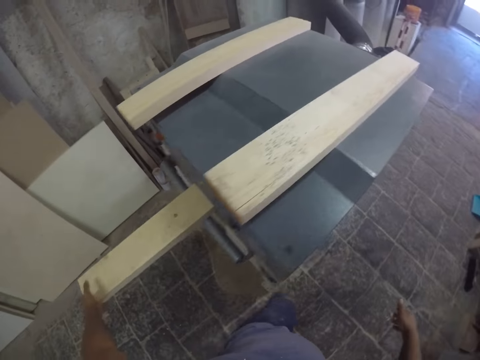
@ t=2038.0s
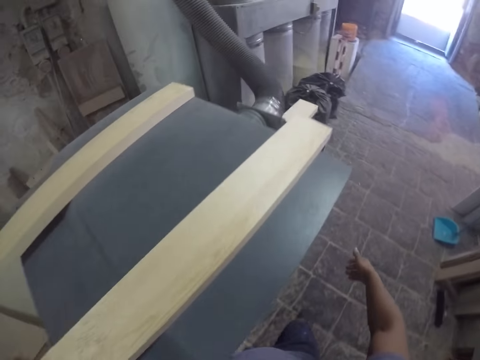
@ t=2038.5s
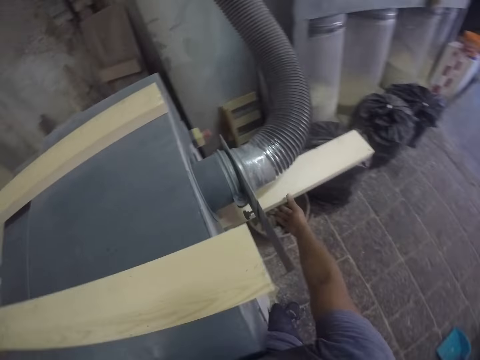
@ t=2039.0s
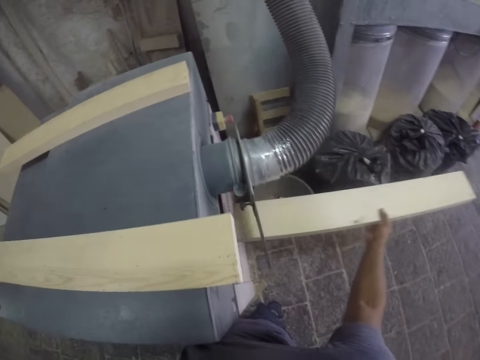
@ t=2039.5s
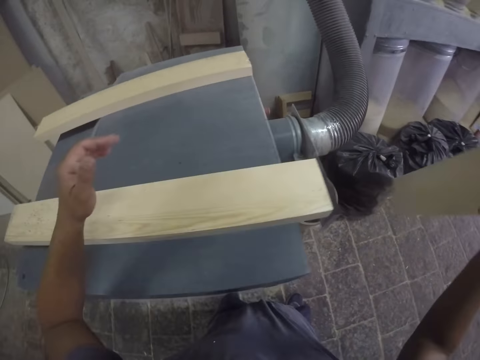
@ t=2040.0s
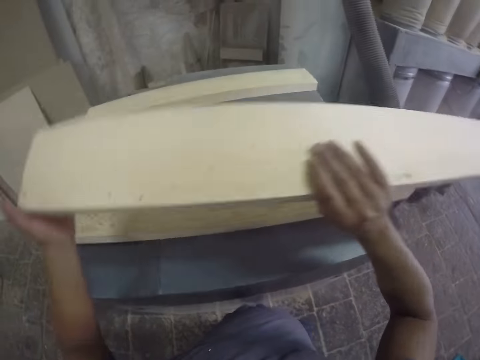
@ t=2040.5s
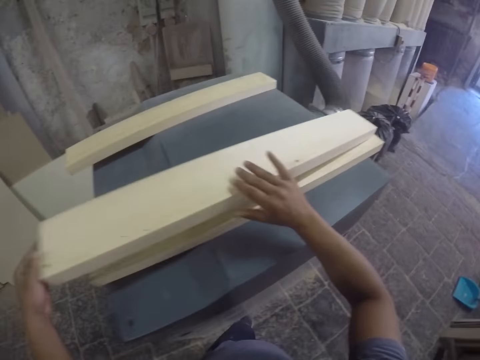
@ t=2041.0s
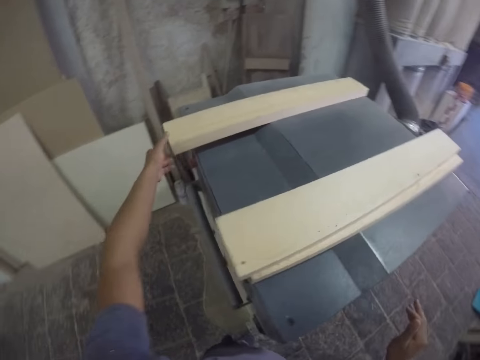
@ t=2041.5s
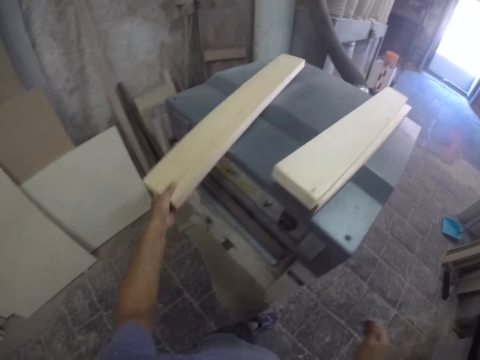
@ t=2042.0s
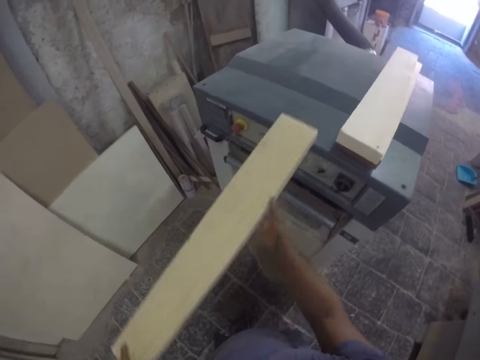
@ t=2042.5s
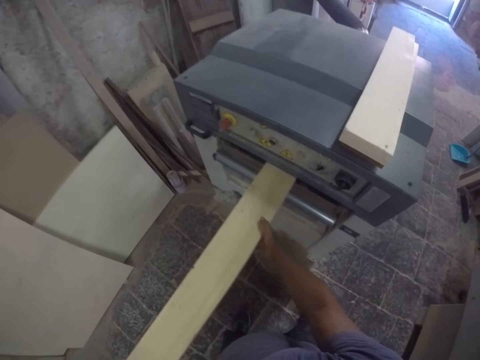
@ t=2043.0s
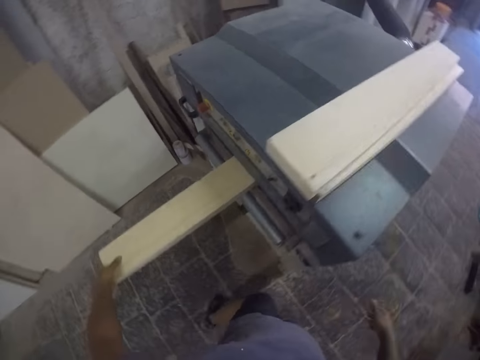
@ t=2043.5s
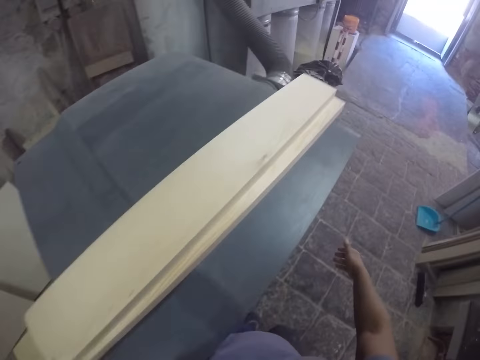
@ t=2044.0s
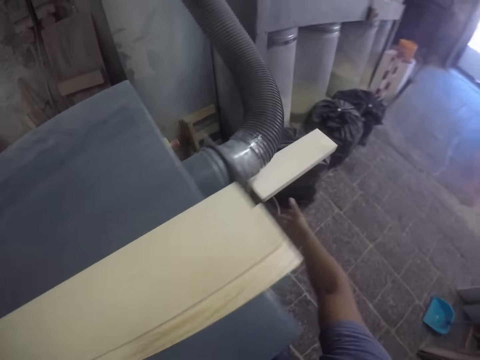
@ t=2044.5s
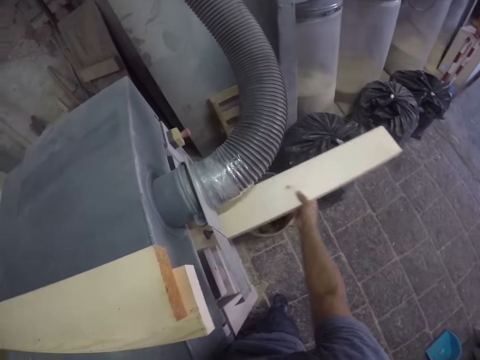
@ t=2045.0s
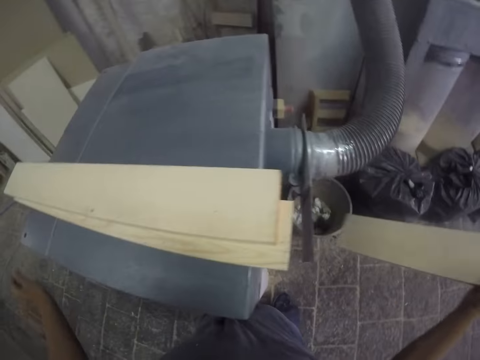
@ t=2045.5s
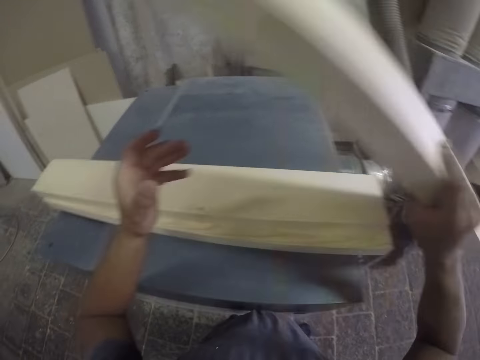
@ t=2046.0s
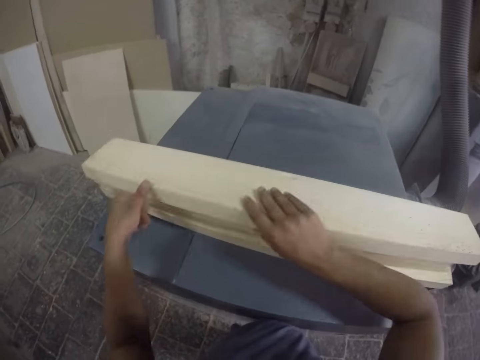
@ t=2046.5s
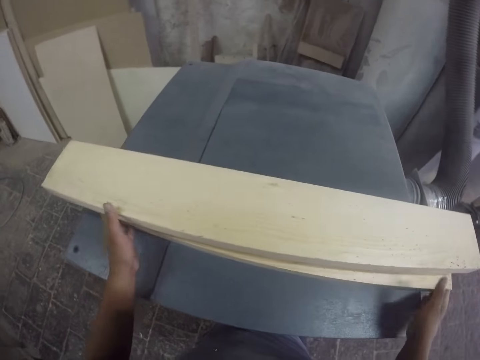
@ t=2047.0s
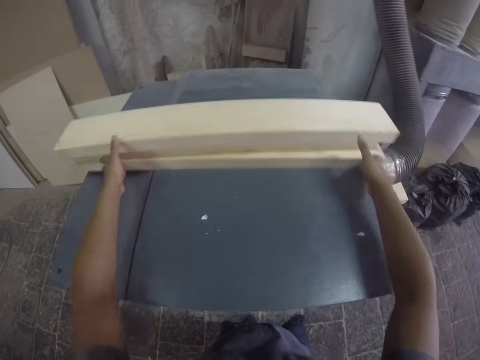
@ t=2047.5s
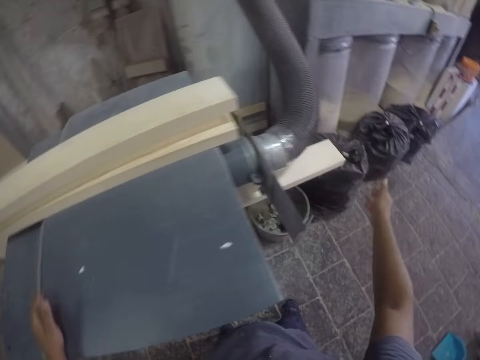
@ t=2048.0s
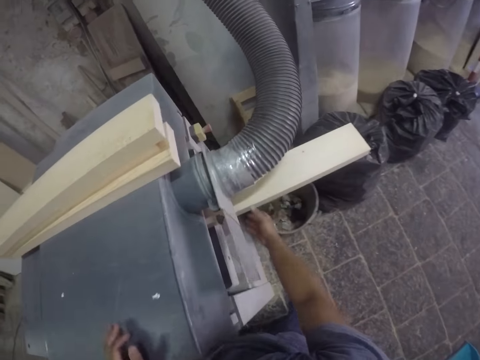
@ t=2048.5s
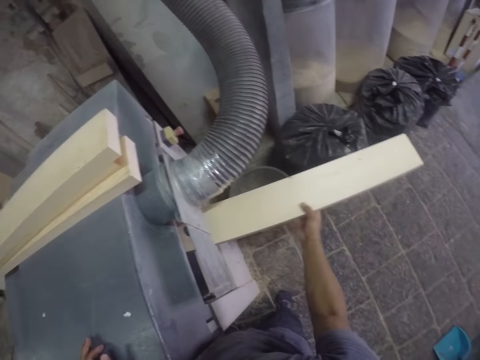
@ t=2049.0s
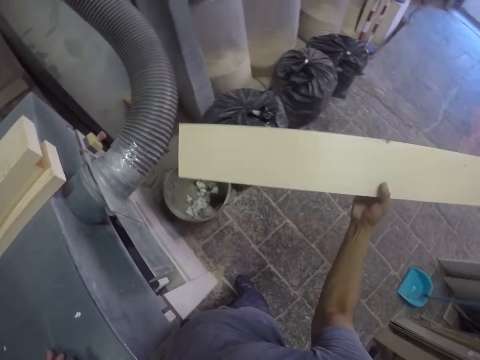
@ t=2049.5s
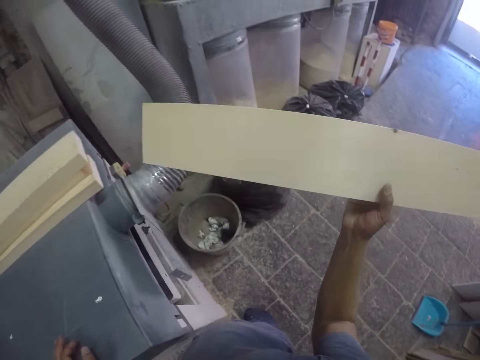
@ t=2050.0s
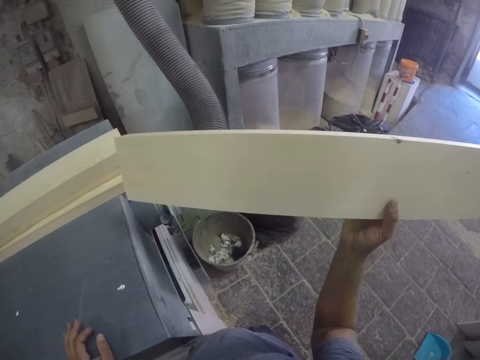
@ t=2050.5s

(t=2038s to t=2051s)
The camera wearer walks around the wood planer. They pick a wood plank. They walk forward. They flip the wood plank. They put the wood plank on a wood plank. They lift the wood up. They pick a wood plank. They put the wood in the machine. They even the wood plank with the wood planer. They walk around. They pick a wood plank and flip the wood plank. They hold the wood plank with both hands. They put the wood plank on a wood plank. They drag the wood planks on the wood planer. They push the woods forward. They pick a wood plank. They look down.

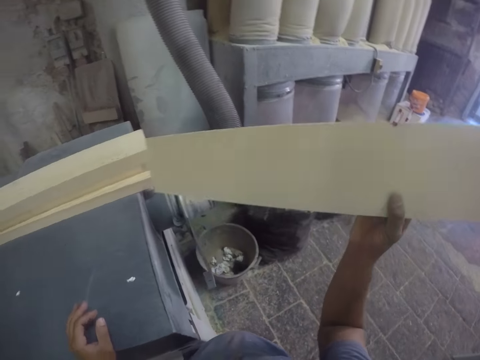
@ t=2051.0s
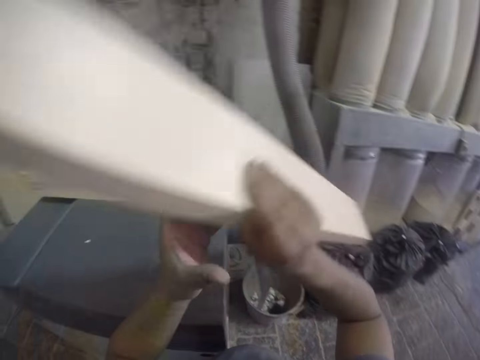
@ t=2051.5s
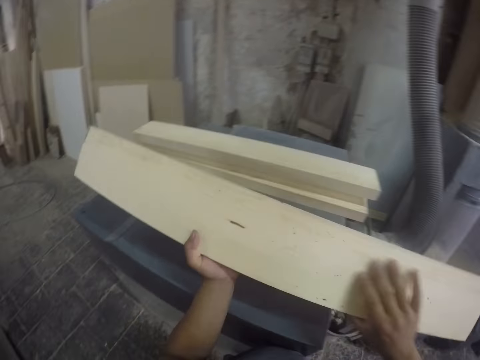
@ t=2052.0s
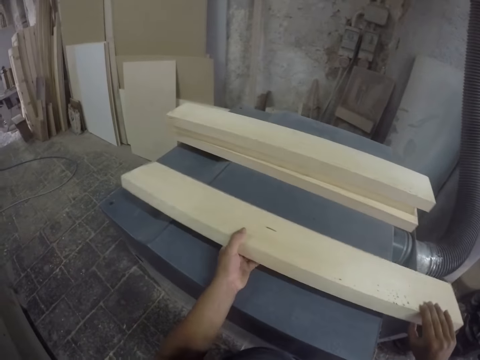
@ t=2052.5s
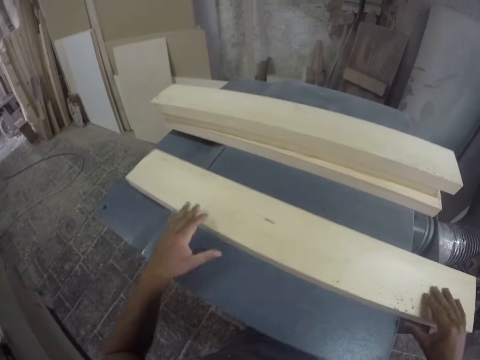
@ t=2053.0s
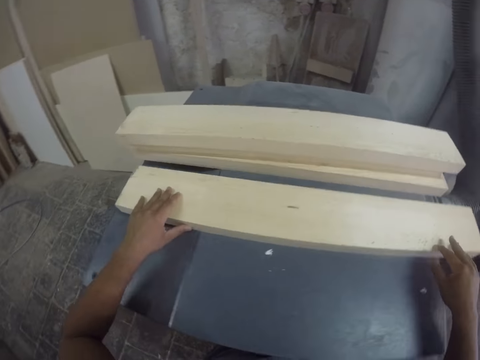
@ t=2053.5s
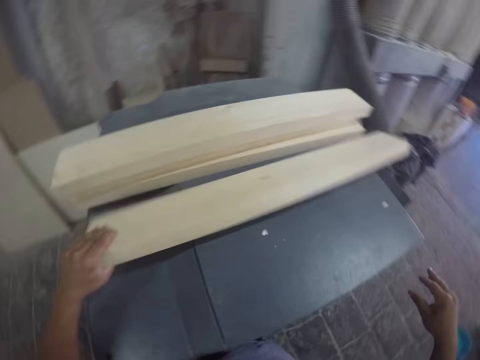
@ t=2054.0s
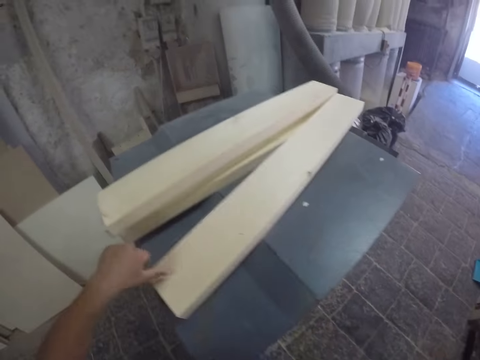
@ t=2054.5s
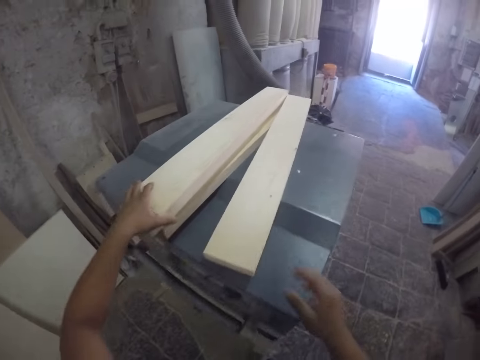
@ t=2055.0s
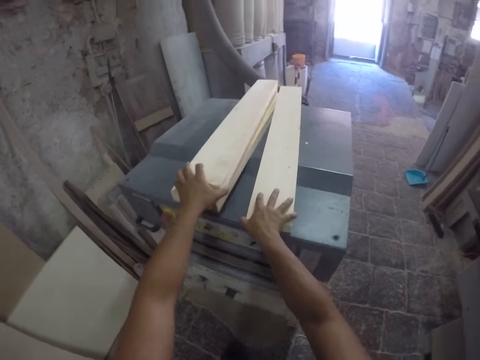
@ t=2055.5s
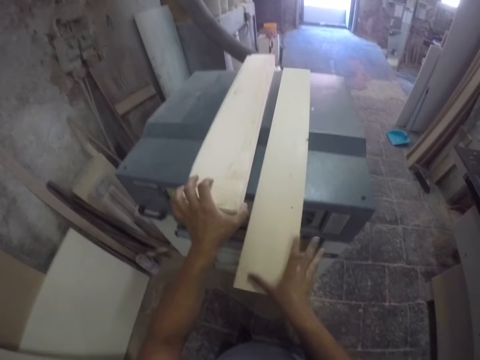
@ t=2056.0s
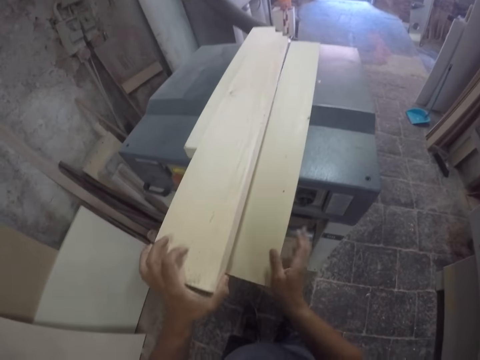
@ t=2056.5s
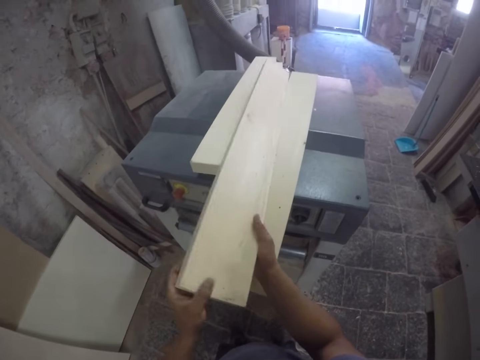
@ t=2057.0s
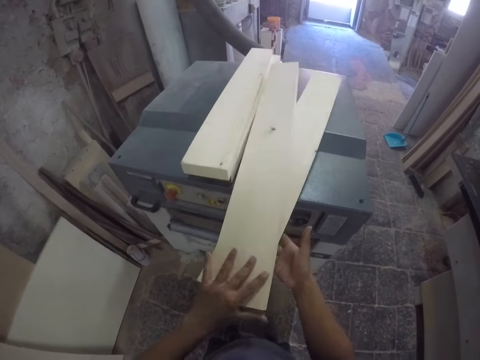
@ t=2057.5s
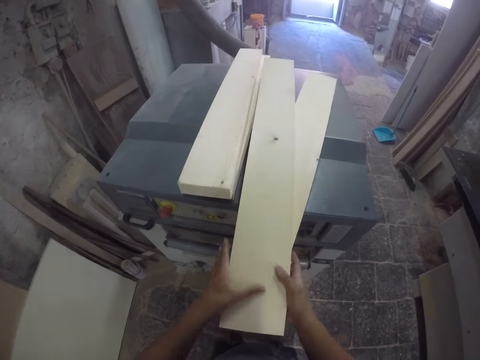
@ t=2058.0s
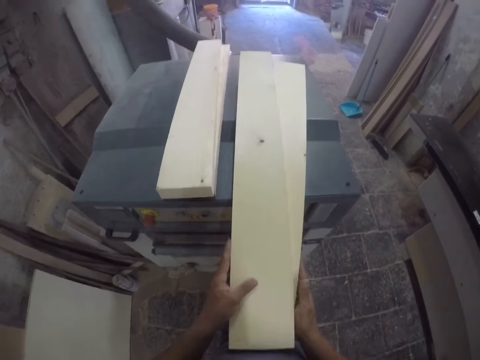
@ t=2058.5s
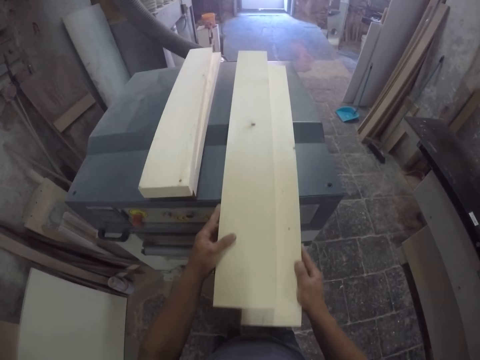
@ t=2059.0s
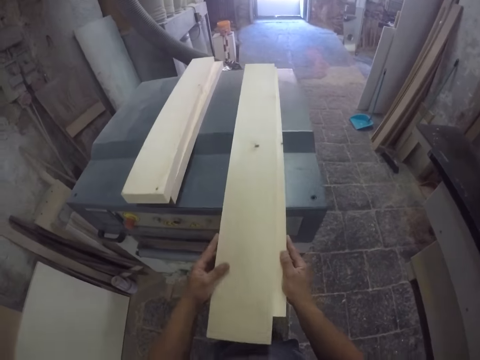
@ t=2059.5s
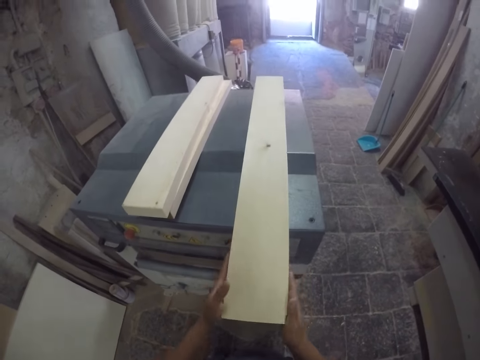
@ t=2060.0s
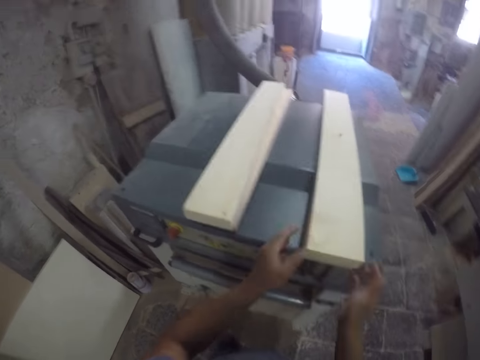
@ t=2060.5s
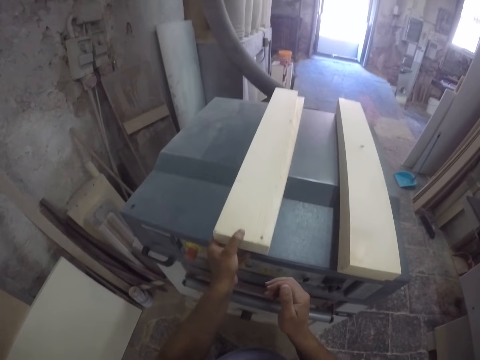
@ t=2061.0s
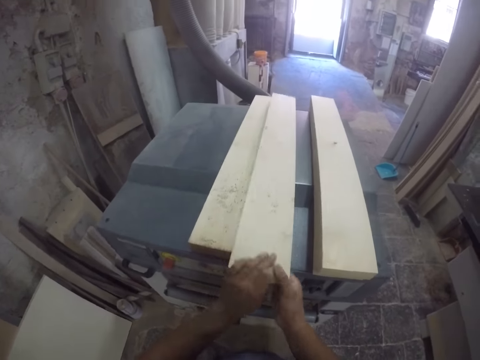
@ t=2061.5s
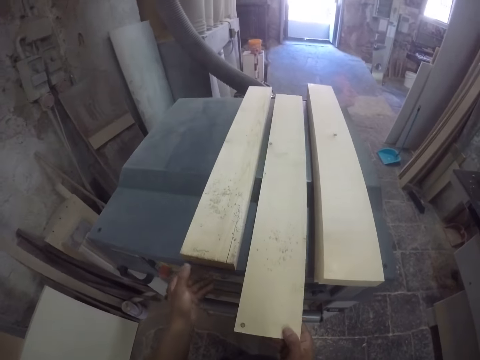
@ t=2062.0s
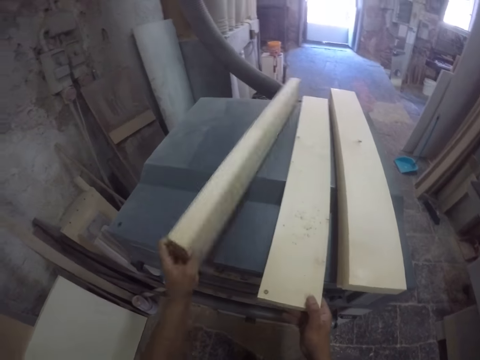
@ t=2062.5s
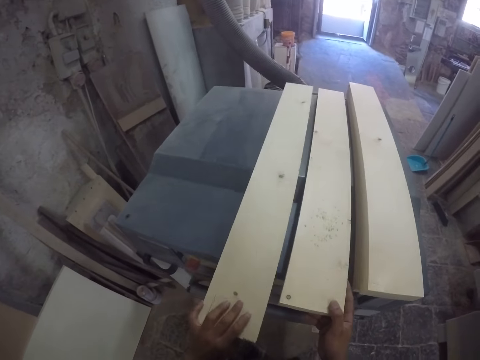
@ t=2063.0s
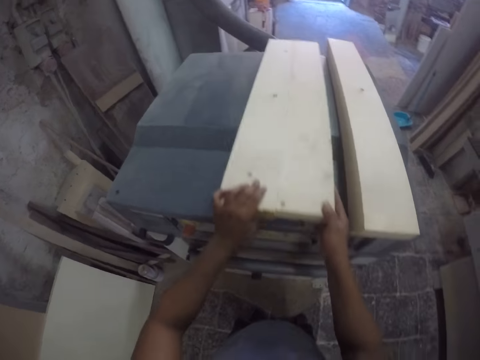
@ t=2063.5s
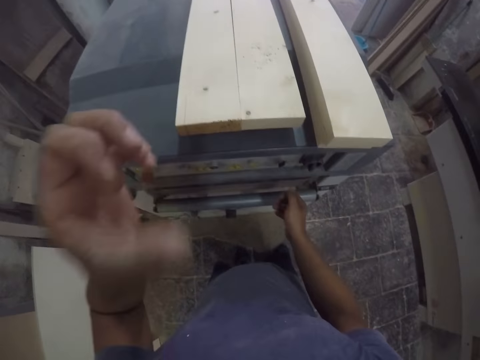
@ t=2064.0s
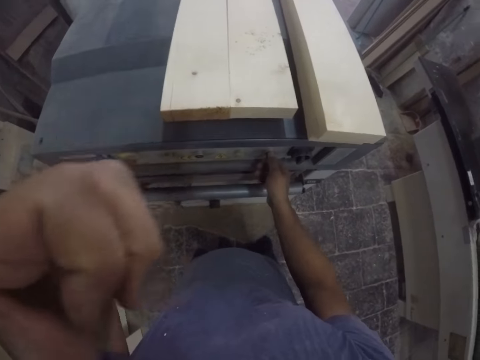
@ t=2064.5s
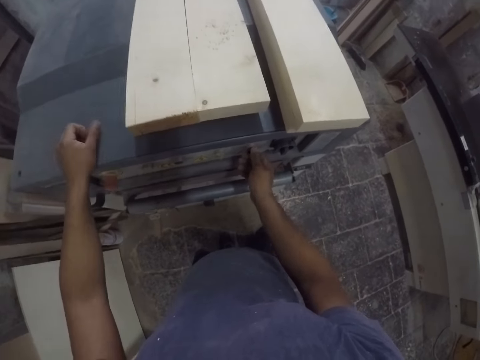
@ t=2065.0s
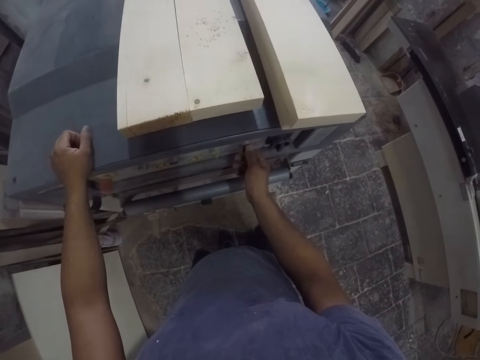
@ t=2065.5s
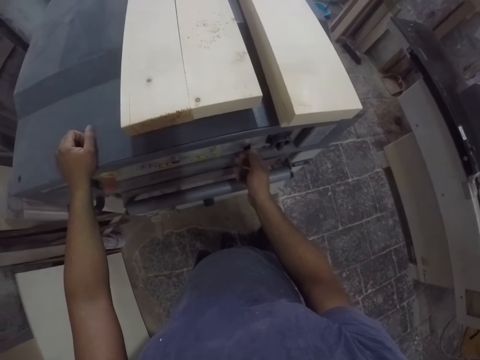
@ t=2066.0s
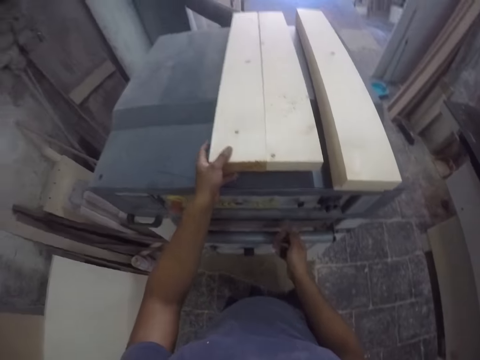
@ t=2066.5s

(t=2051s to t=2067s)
The camera wearer flips the wood plank. He puts the wood plank on the wood planer and drags the wood plank on the wood planer. He flips the wood plank and pushes the wood forward. He picks up a wood plank and holds the wood planks with both hands. He pulls the wood plank. He lifts up the woods. He flips the wood plank and puts the wood plank on the wood plank. He holds the wood planks with both hands, aligns the wood planks, and drags the wood planks on the wood planer. He touches the wood. He flips the wood plank. He lifts the wood up and moves the woods forward. He puts the wood plank on the wood planer. He picks up a wood plank, flips the wood plank, and puts the wood plank on the wood planer. He drags the wood planks on the wood planer and pulls his hands off the wood planks. He pushes the woods forward. He holds something. He holds a button. He pulls his hand off something. He holds the button. He switches the machine. He puts his hand on the wood planer. He pulls his hand off the button.
